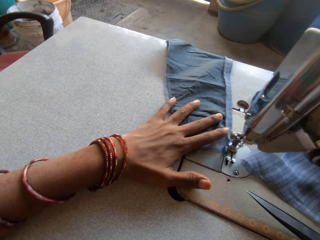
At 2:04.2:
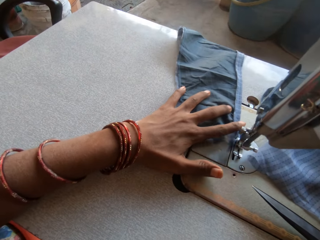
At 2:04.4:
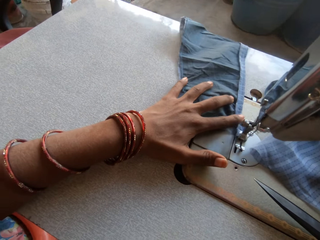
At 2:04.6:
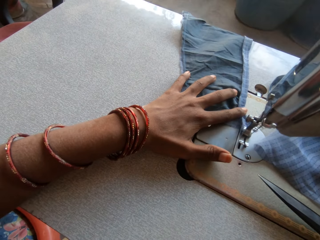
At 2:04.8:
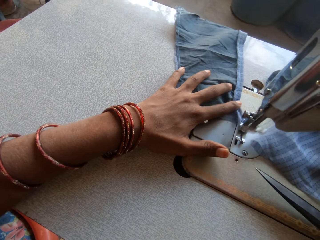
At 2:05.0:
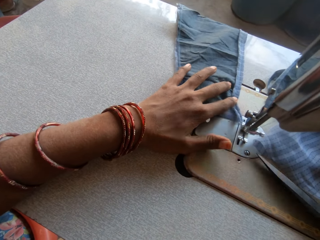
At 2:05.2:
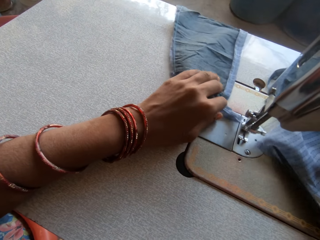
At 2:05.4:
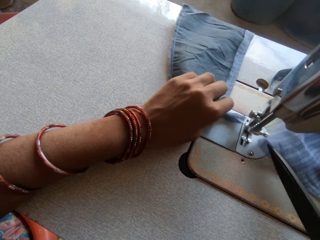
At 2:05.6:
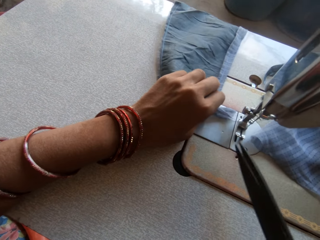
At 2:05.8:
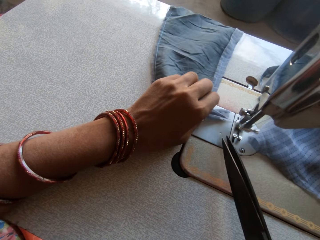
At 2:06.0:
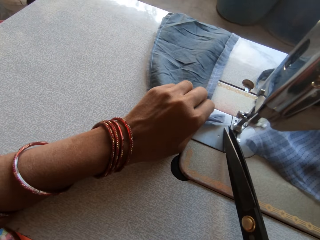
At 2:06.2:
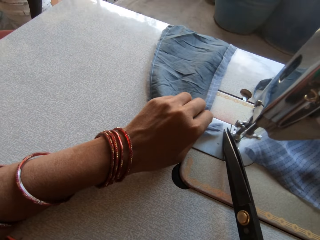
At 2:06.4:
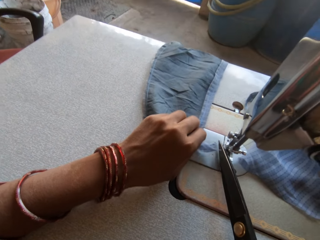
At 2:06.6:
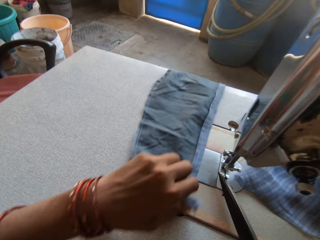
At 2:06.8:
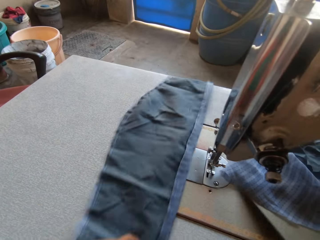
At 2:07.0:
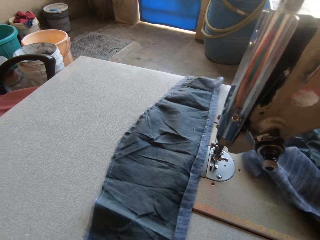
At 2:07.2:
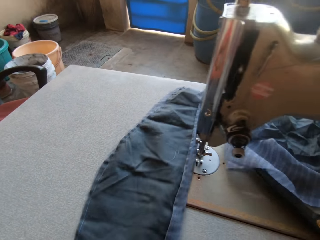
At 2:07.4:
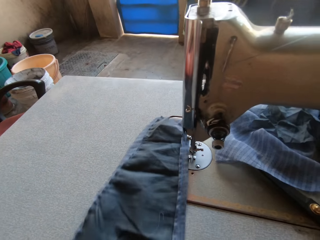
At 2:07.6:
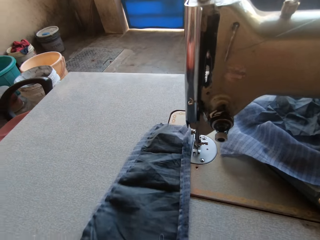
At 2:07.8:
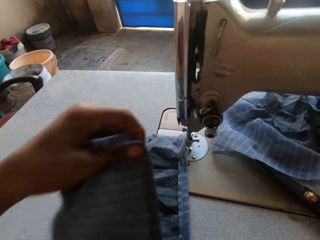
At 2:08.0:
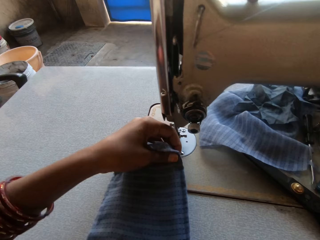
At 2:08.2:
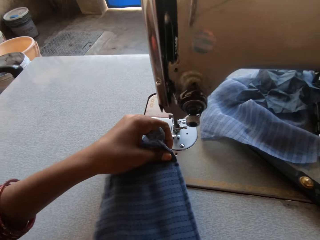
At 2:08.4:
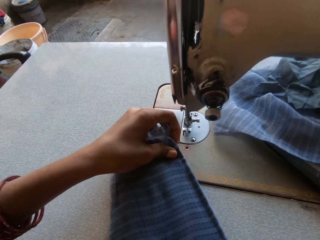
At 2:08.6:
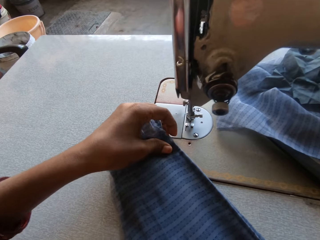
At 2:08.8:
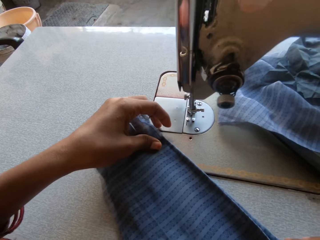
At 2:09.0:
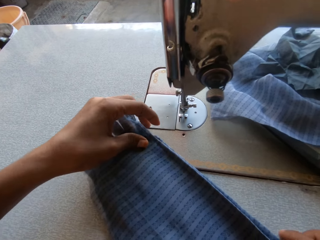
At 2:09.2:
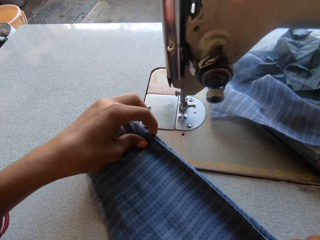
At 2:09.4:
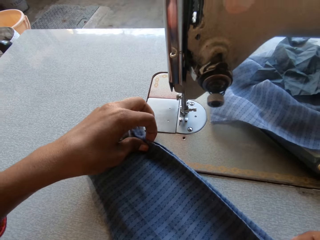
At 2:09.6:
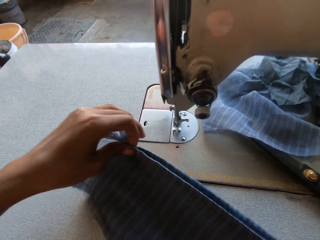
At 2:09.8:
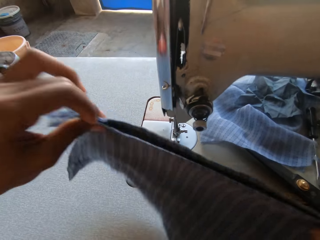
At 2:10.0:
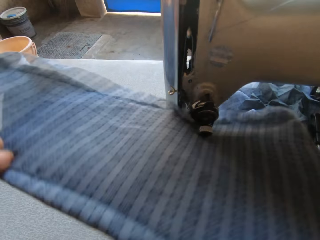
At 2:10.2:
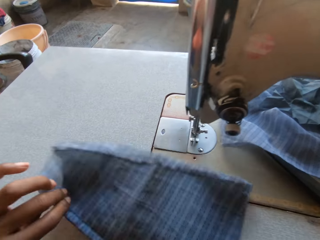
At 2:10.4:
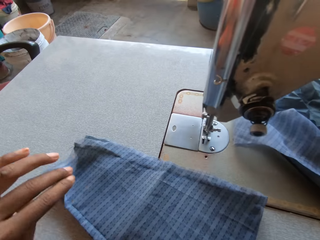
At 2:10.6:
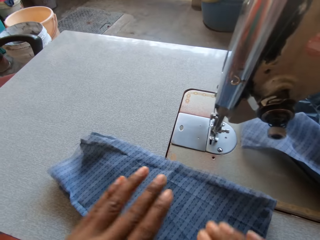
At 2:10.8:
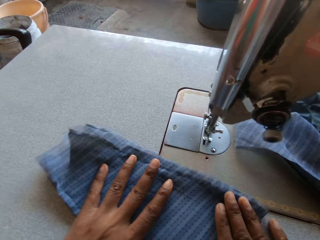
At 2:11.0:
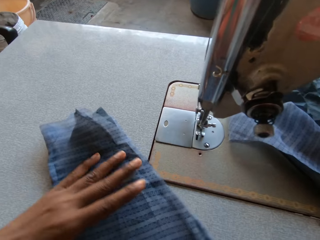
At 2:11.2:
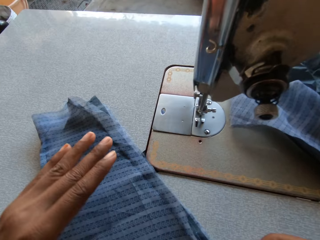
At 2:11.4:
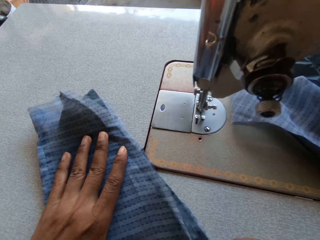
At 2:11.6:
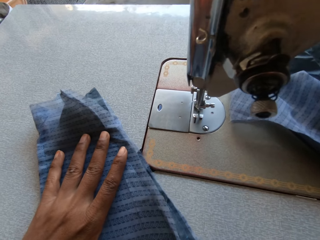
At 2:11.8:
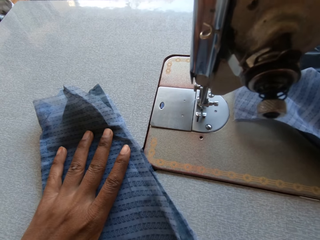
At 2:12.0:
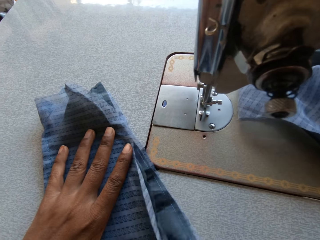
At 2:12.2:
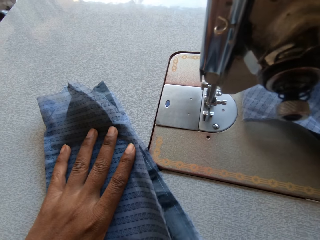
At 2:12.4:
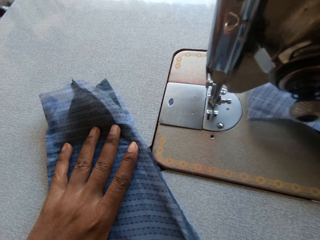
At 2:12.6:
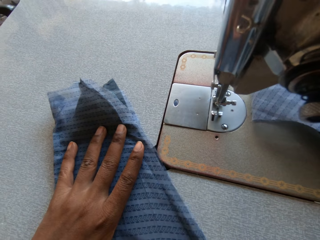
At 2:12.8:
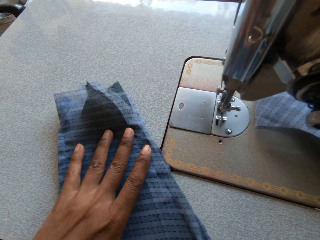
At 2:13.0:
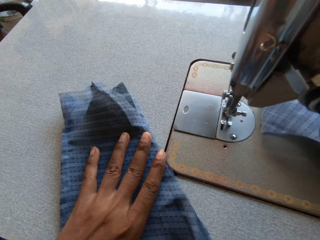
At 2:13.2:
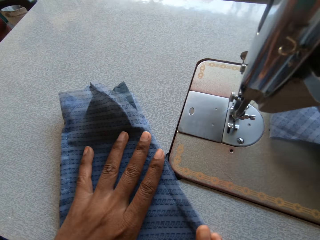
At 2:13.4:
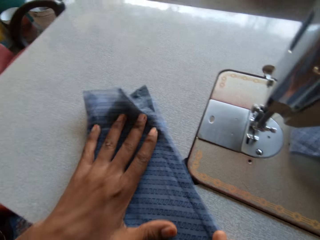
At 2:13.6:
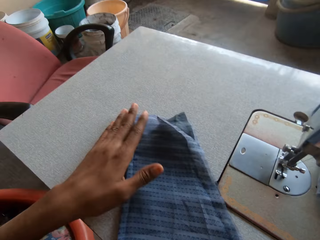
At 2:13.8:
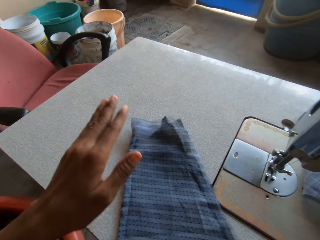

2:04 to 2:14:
The camera wearer cuts the thread with scissors in her right hand. She pulls the piece of cloth. She adjusts the cloth on the sewing machine with both hands. She folds the piece of cloth. She turns the piece of cloth. She straightens the piece of cloth.

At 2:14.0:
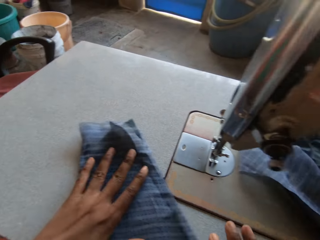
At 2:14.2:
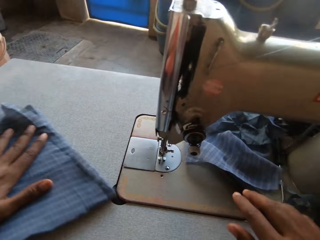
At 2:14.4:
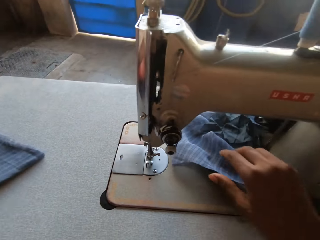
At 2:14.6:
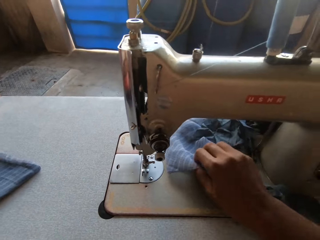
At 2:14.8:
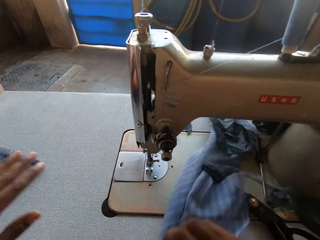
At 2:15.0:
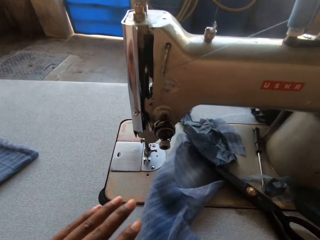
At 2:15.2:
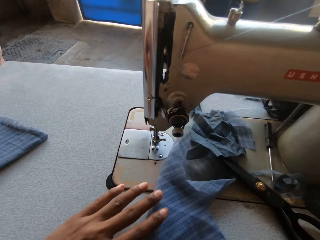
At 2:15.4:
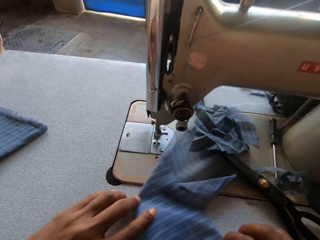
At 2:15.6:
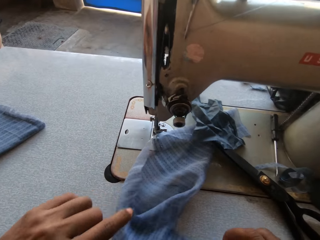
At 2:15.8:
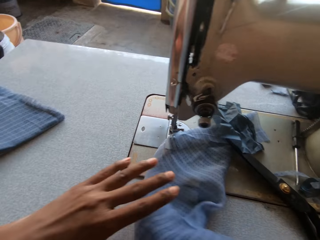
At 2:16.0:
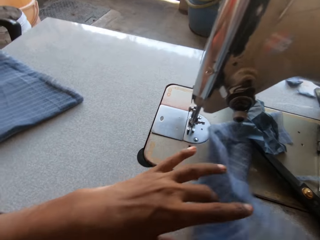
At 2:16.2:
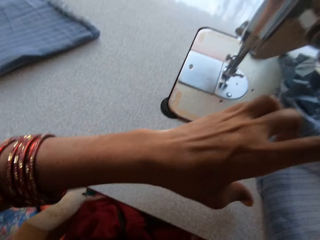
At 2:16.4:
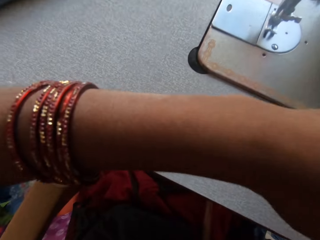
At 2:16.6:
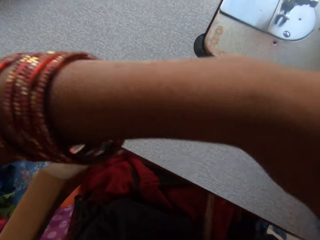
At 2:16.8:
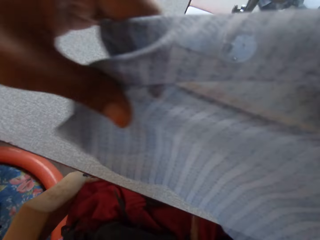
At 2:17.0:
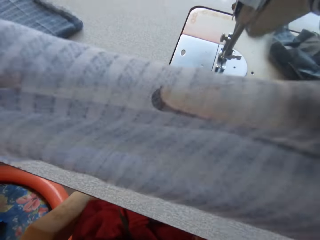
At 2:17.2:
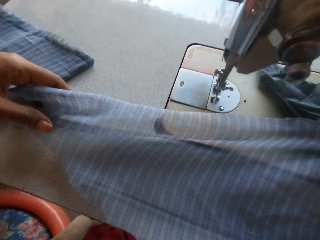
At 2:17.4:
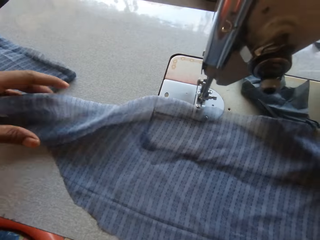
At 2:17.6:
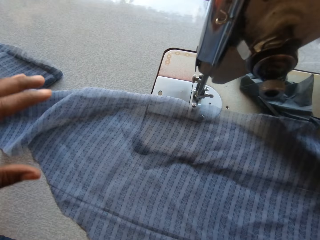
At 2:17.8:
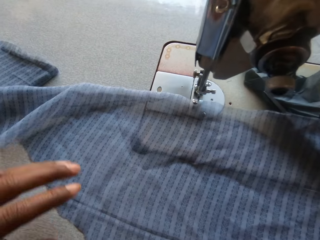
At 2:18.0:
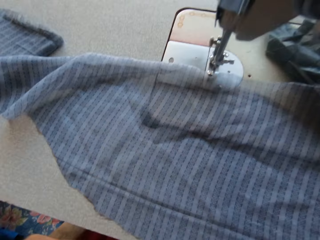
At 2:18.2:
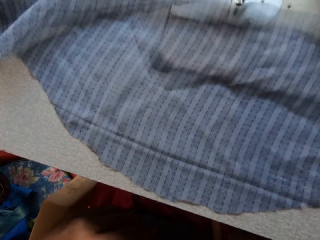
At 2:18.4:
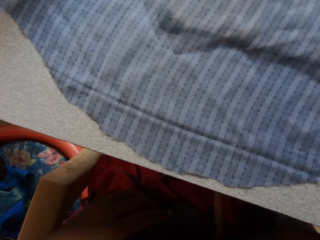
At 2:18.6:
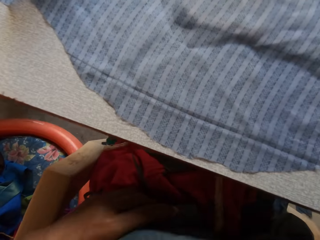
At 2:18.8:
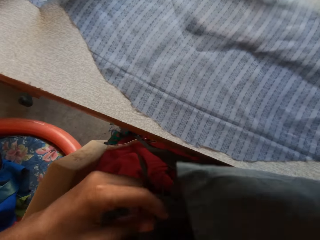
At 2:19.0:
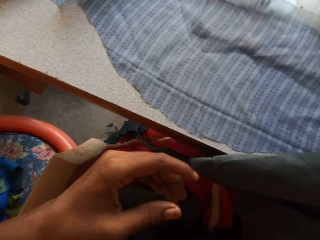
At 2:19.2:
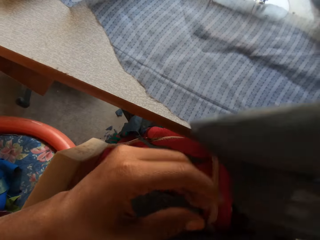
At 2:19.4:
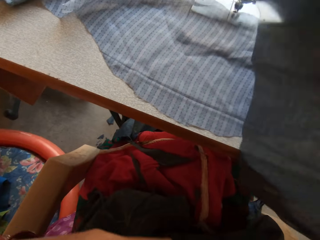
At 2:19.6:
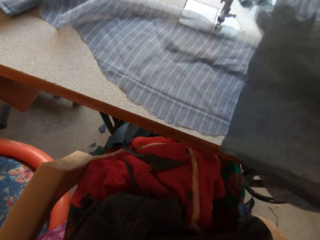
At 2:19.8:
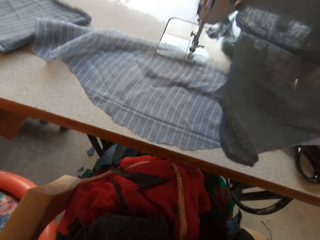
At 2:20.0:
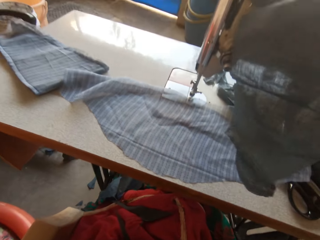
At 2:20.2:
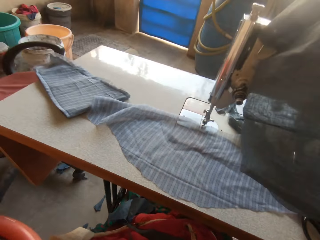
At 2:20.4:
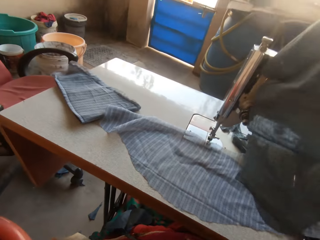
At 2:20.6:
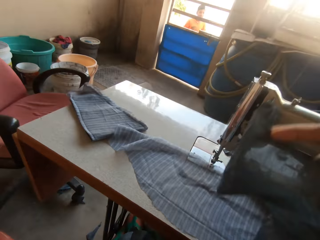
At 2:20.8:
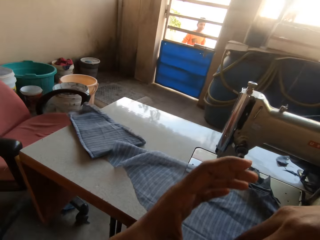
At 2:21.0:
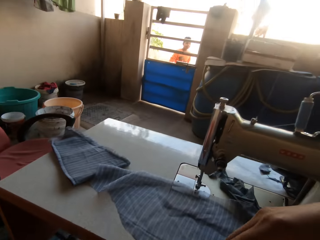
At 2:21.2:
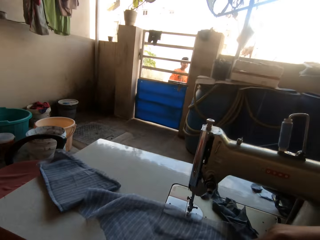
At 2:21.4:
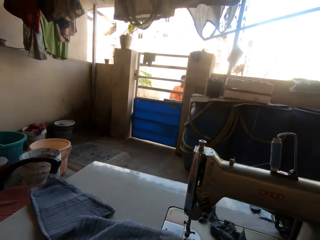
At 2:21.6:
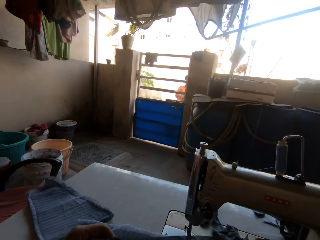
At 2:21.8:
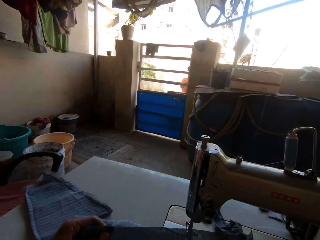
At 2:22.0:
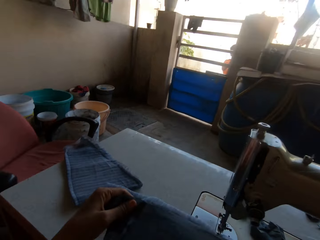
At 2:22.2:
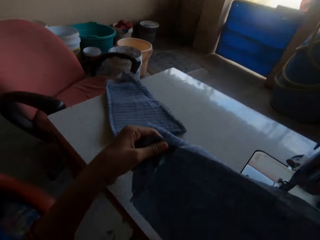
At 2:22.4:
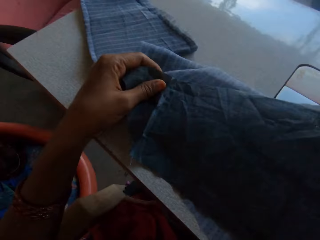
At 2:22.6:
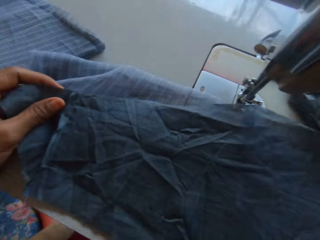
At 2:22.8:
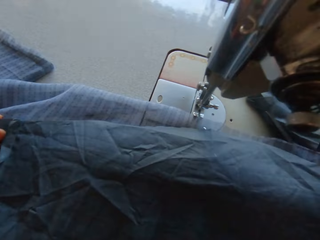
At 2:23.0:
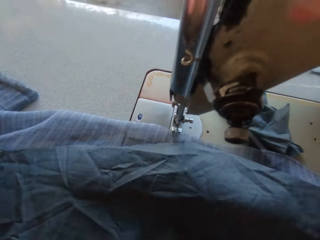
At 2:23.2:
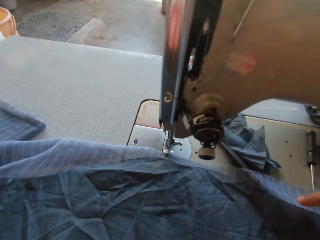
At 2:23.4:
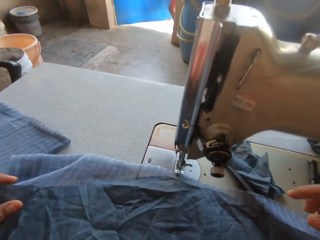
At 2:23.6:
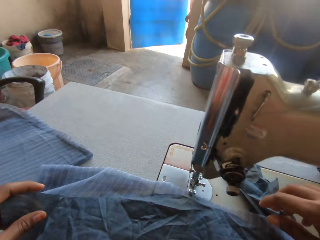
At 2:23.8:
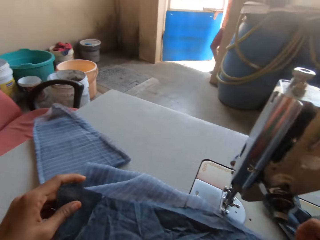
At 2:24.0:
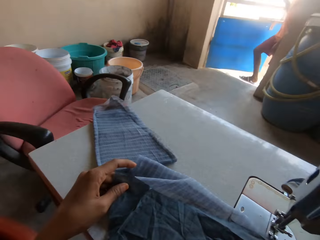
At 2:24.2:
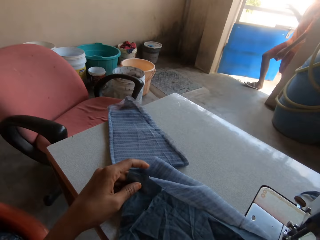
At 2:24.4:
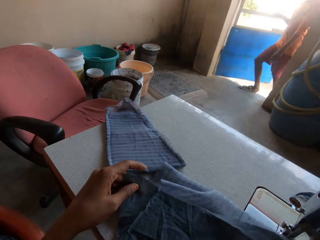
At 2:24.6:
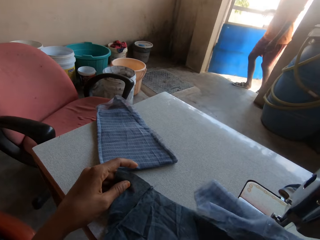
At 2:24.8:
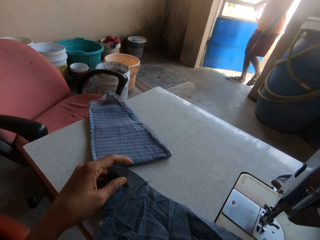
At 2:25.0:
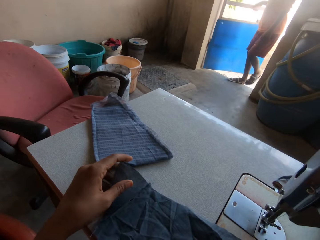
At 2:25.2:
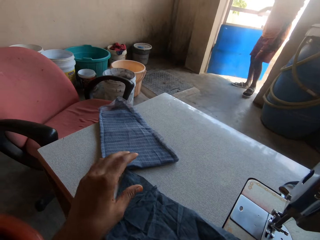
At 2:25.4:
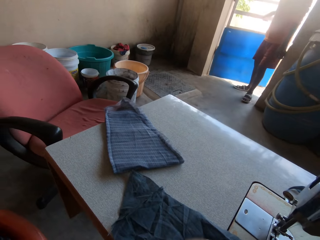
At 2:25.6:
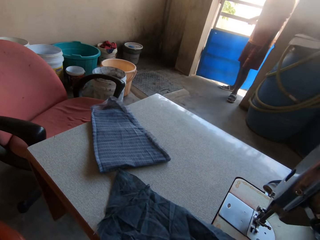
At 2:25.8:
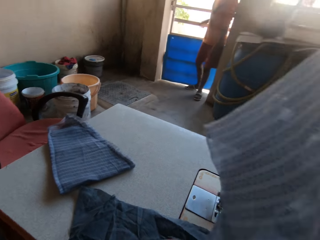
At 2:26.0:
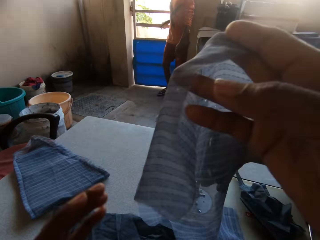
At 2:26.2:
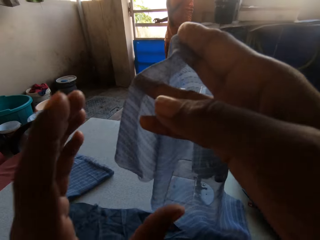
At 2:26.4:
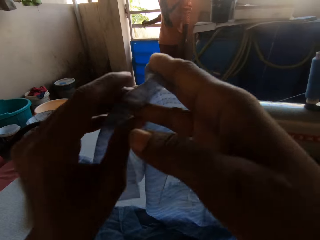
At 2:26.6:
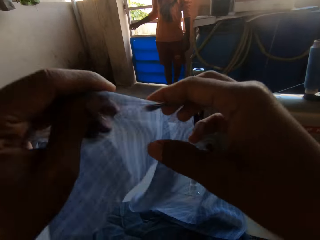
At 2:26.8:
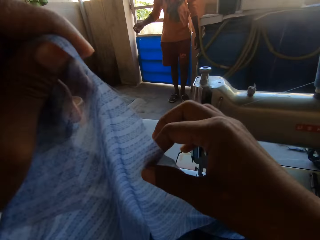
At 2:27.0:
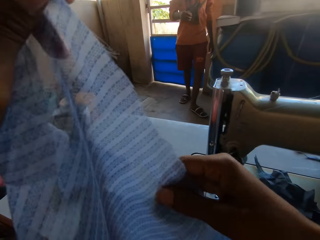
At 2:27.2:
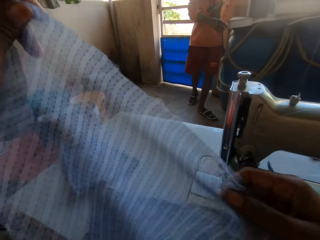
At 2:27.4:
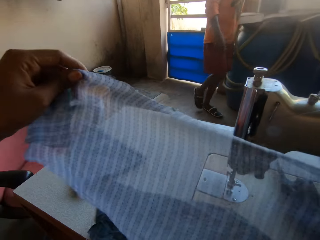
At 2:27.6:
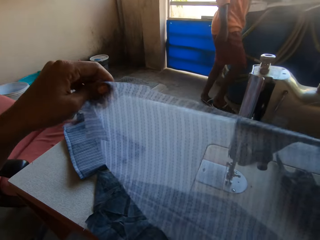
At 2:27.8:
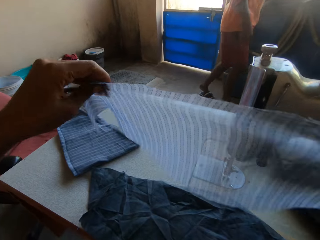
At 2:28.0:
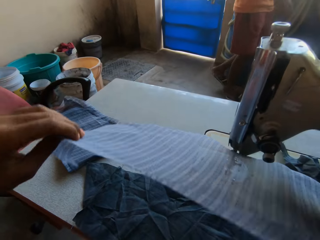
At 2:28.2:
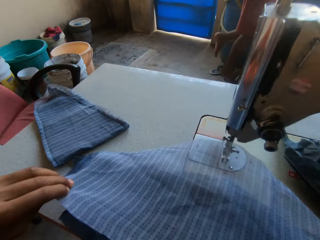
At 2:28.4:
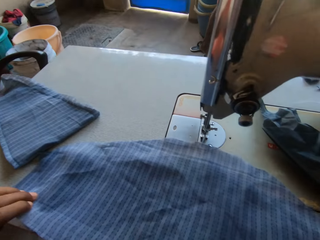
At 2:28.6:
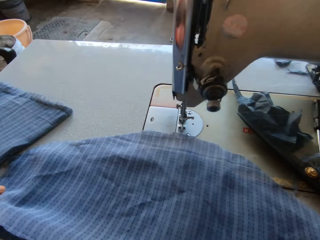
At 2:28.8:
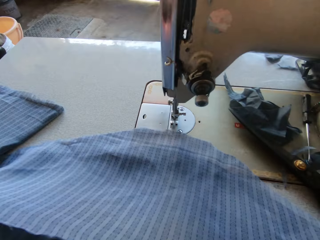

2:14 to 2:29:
The camera wearer adjusts a cloth on the sewing machine with both hands. They pull the piece of cloth. They straighten the piece of cloth. They pull the piece of cloth. A man walks into the room. The camera wearer lifts the piece of cloth.
